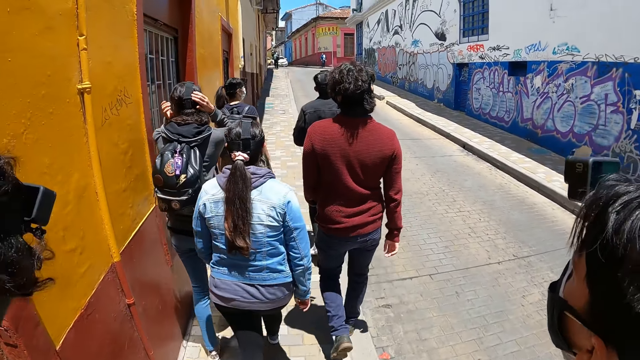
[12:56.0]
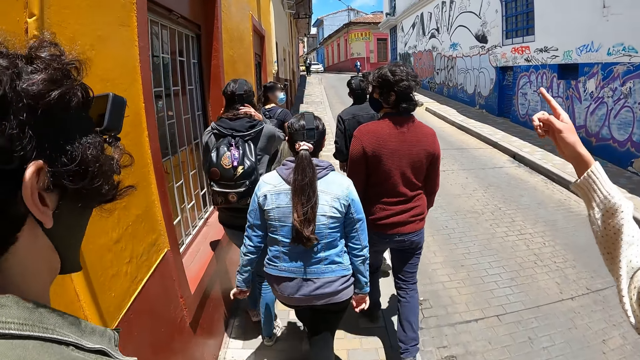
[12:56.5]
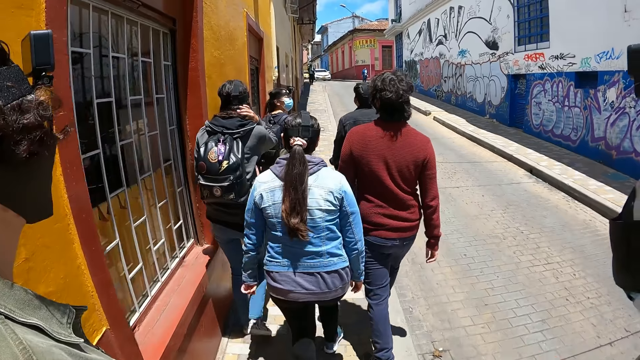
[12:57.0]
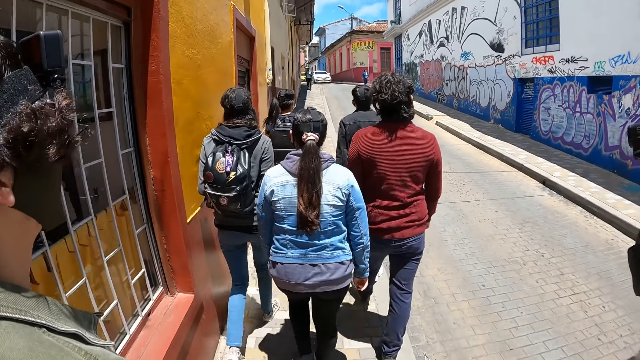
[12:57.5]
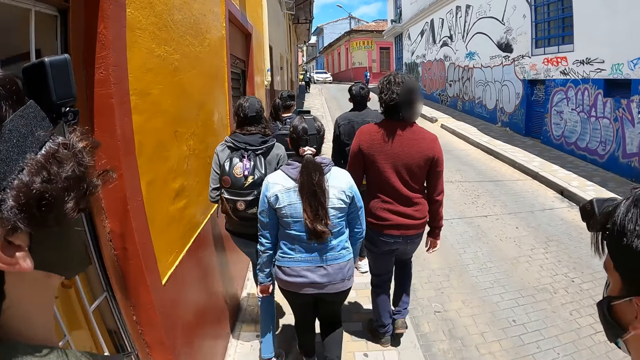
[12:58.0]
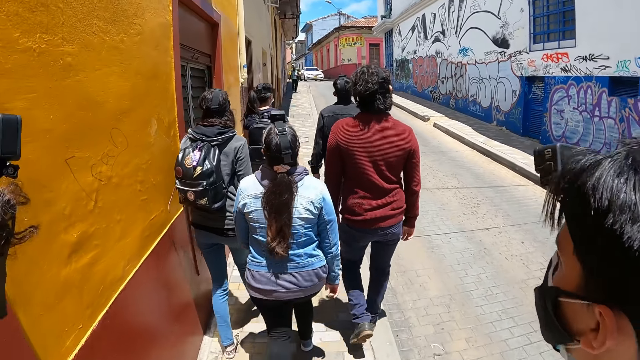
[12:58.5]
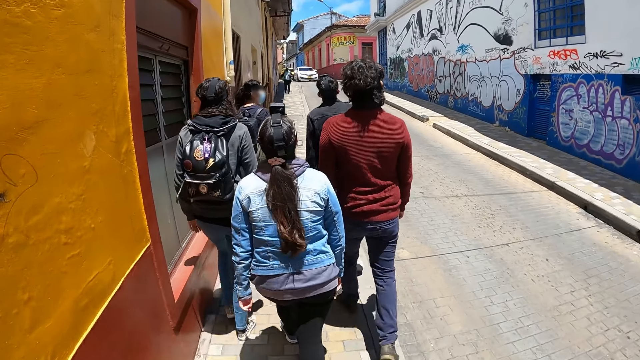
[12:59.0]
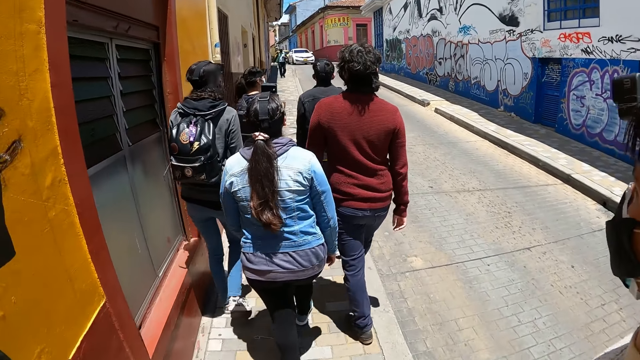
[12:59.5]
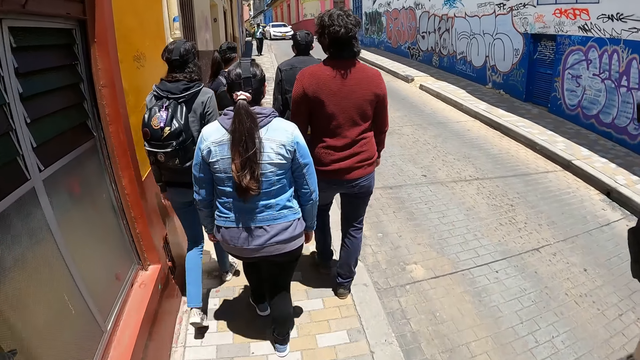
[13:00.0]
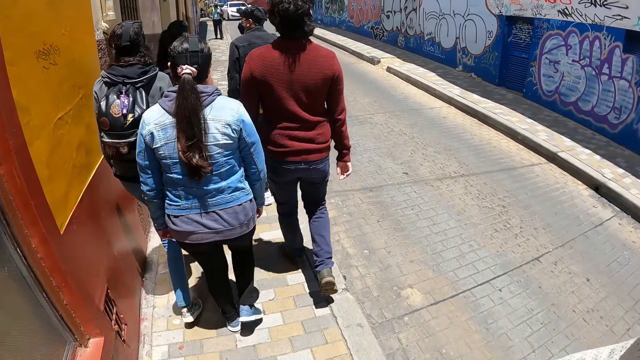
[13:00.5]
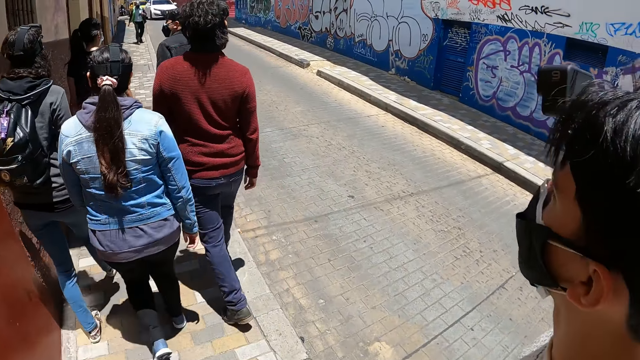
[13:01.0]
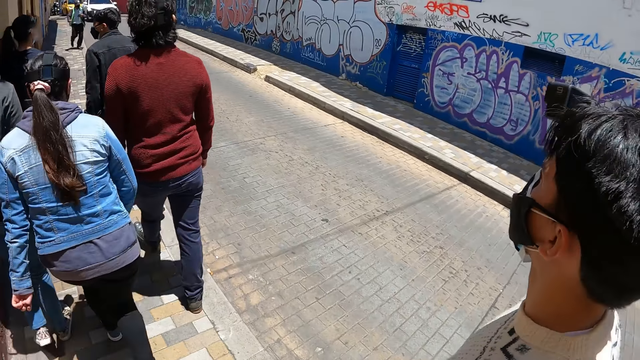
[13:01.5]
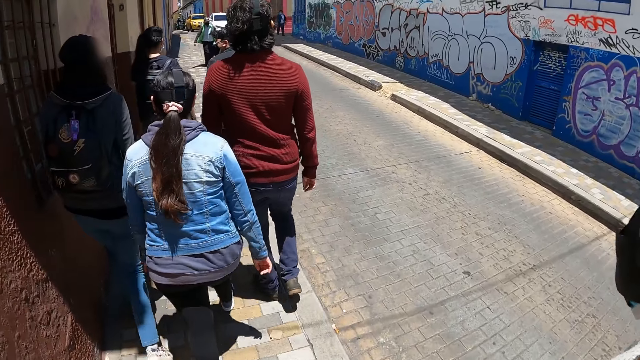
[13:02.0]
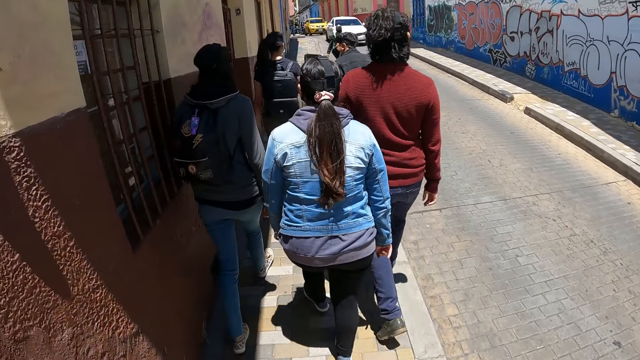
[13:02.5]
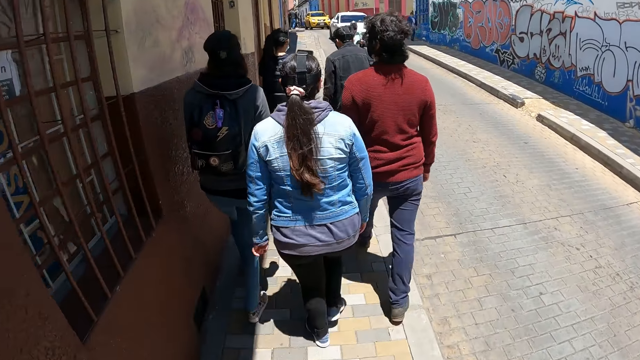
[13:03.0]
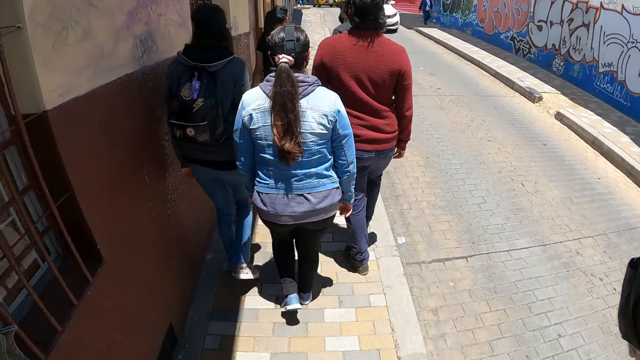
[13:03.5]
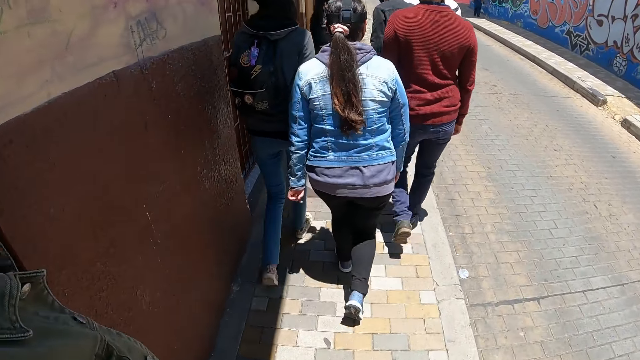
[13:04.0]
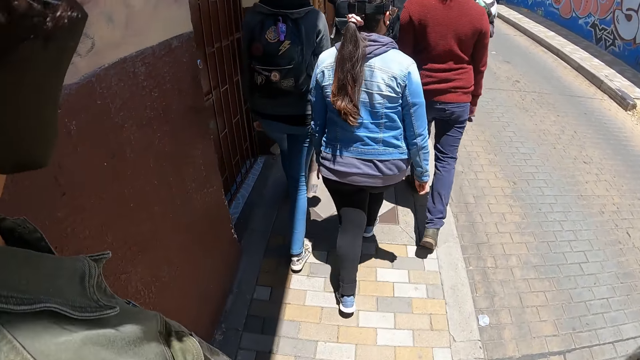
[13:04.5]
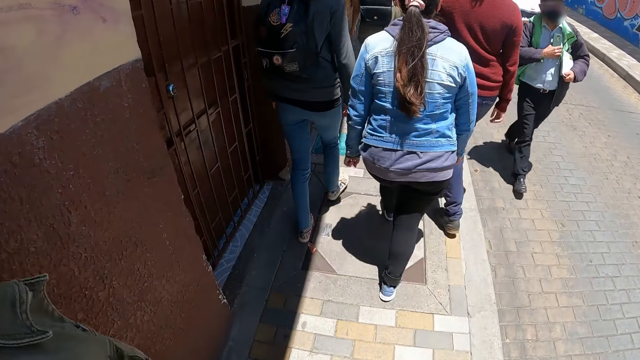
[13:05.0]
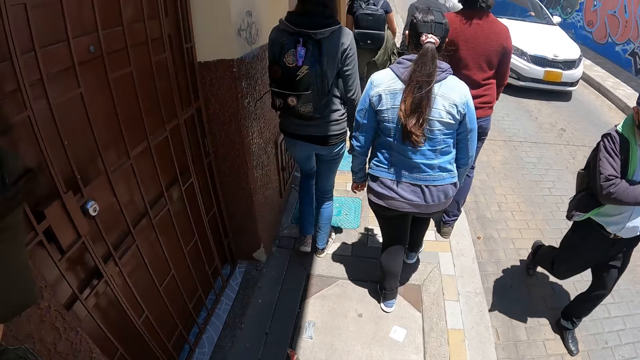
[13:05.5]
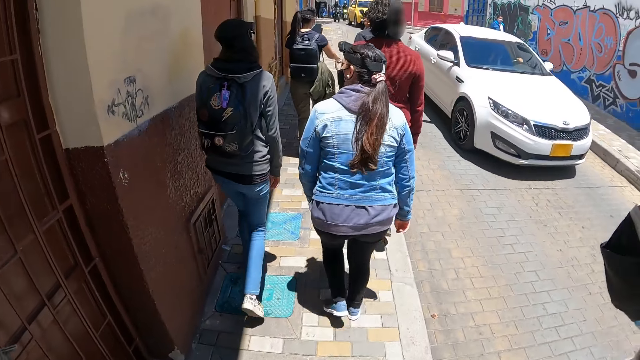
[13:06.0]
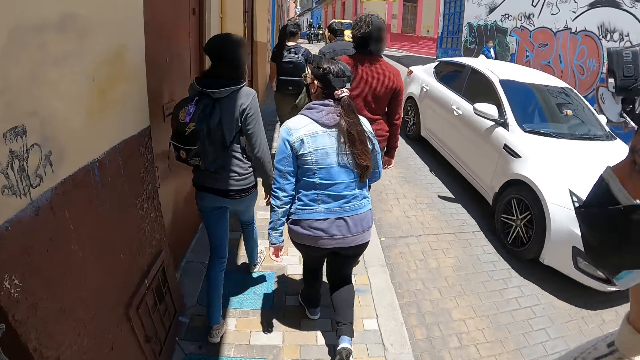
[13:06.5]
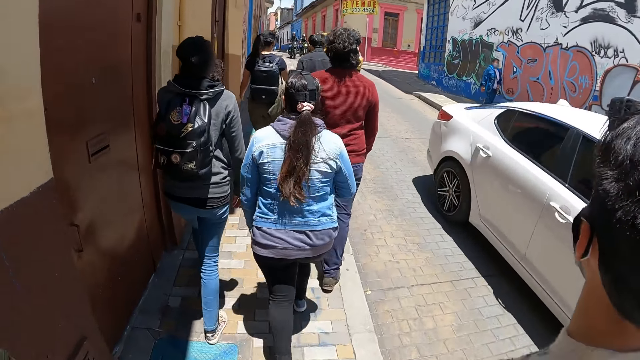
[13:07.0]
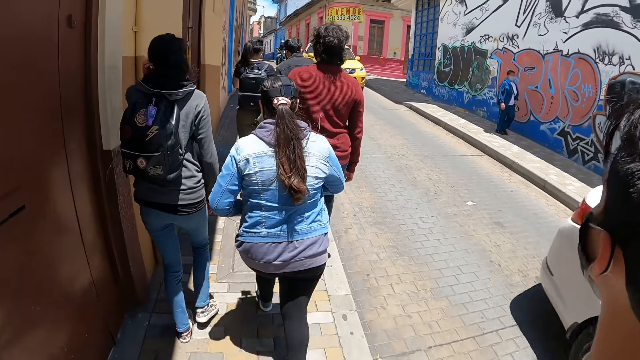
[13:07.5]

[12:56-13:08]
A man lifts his hand.

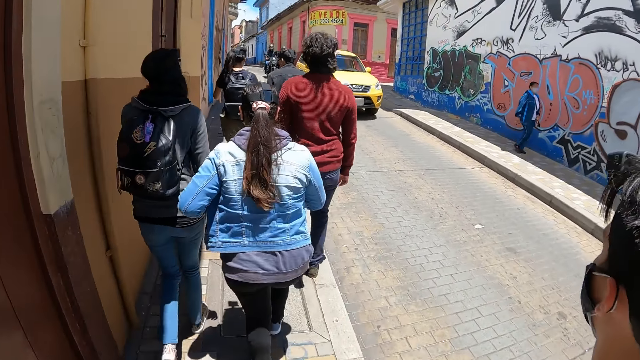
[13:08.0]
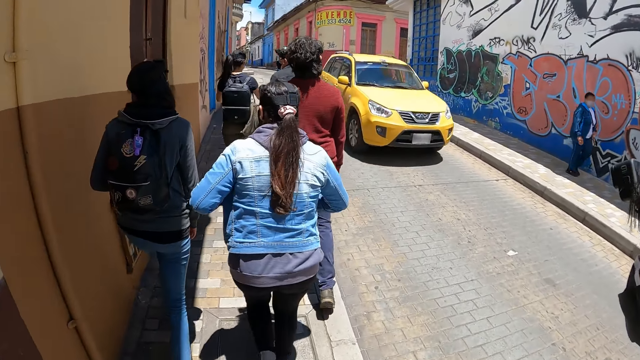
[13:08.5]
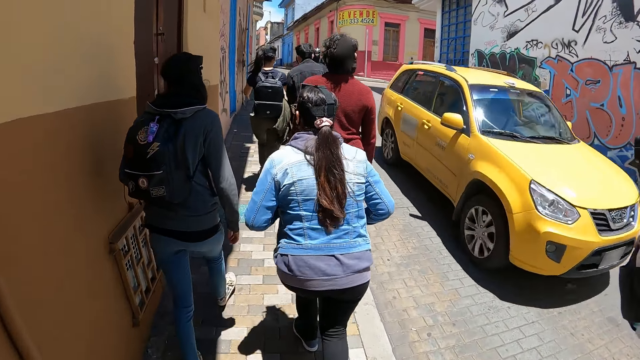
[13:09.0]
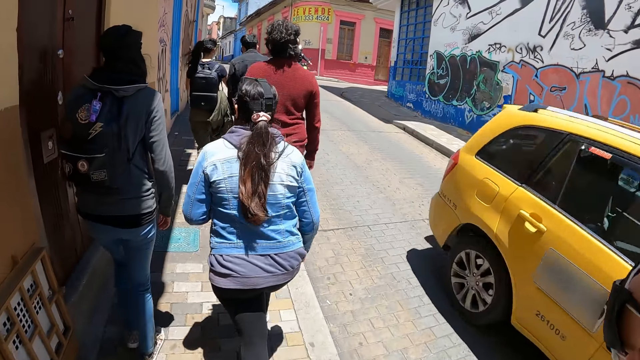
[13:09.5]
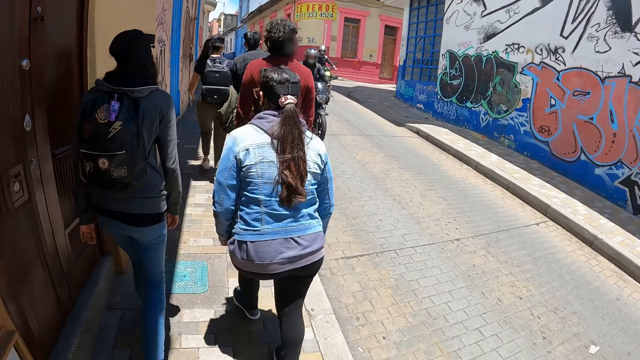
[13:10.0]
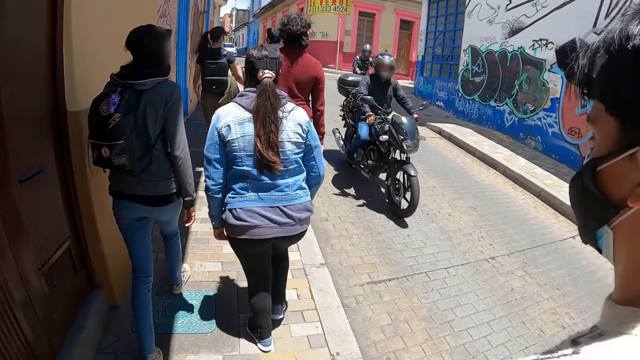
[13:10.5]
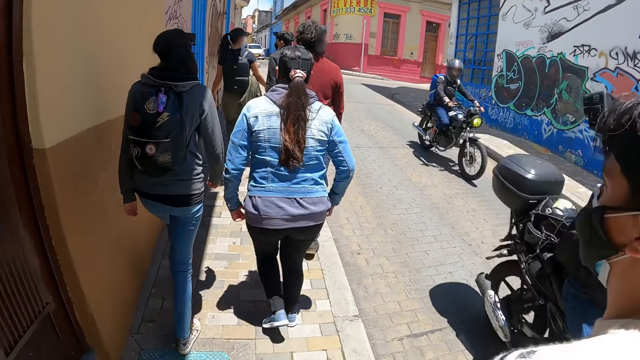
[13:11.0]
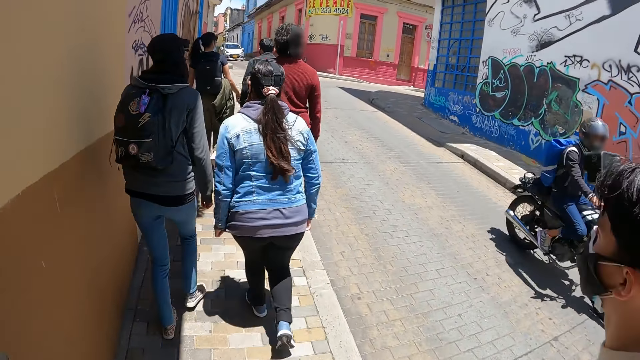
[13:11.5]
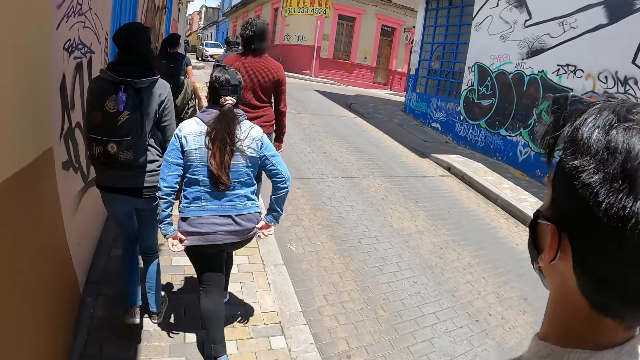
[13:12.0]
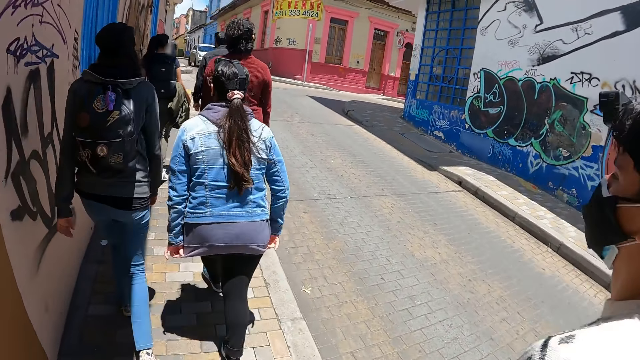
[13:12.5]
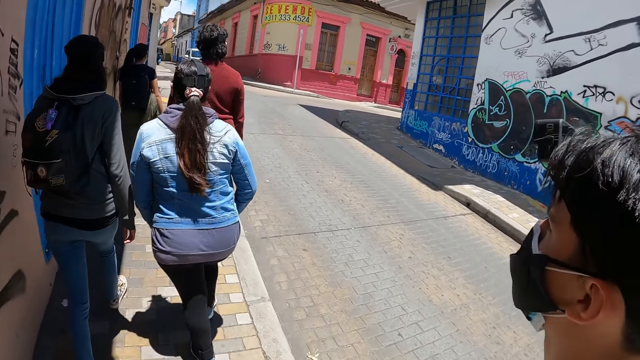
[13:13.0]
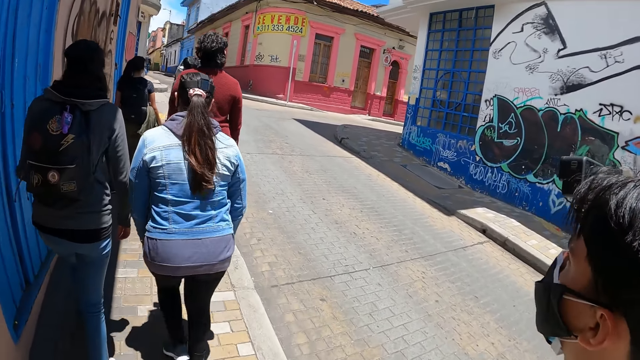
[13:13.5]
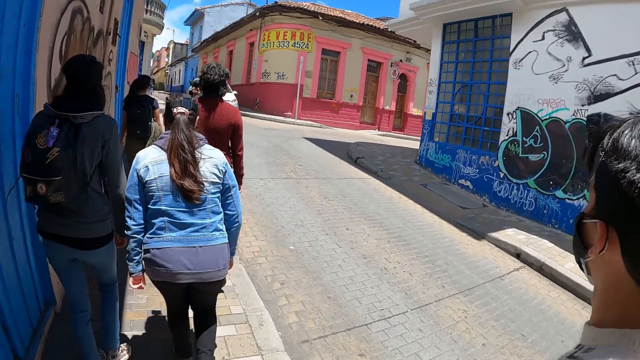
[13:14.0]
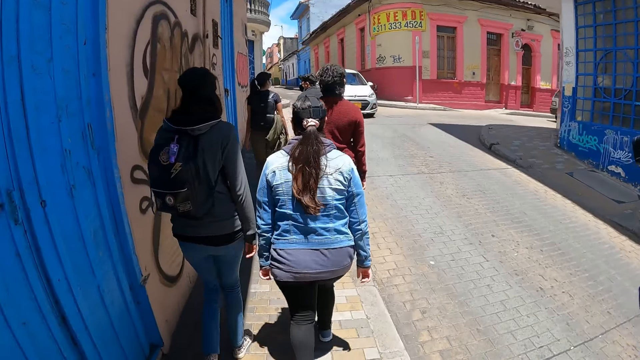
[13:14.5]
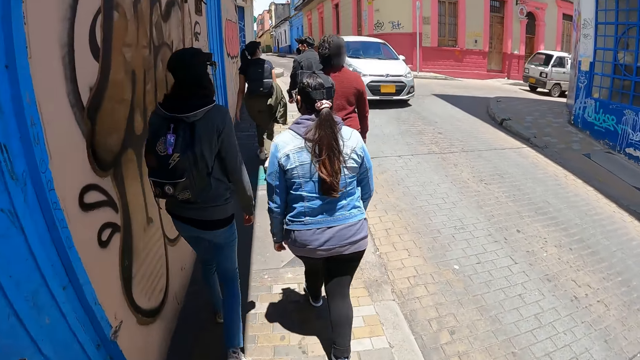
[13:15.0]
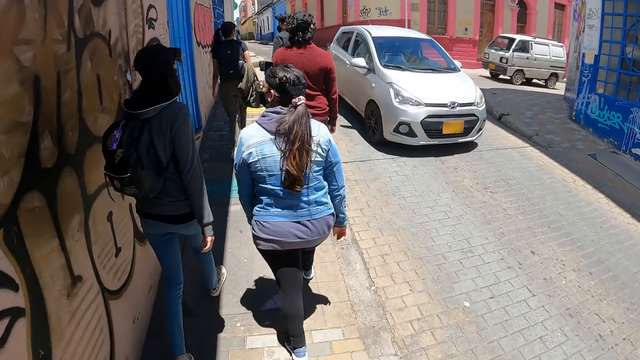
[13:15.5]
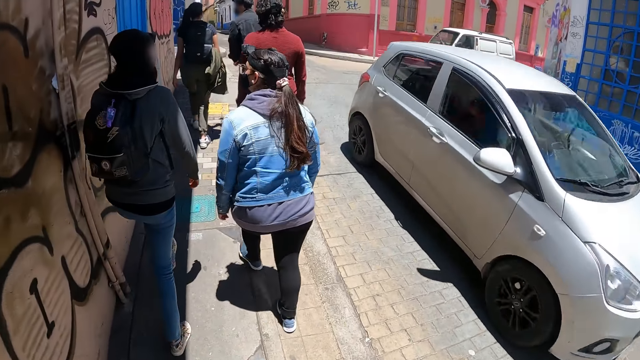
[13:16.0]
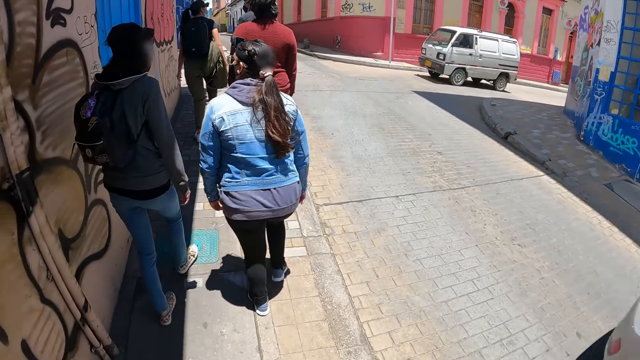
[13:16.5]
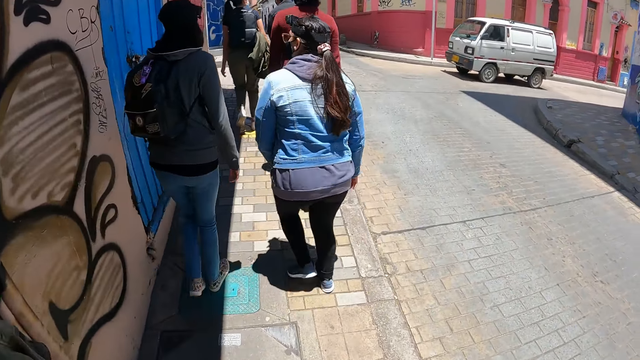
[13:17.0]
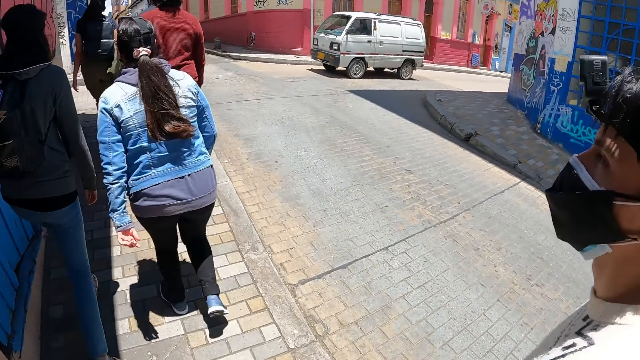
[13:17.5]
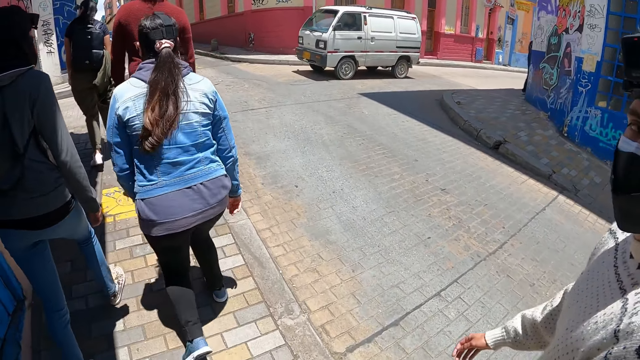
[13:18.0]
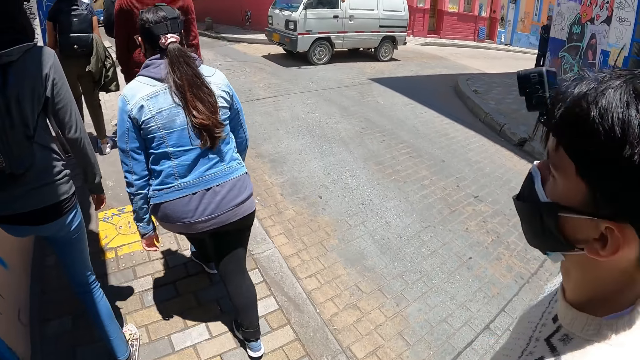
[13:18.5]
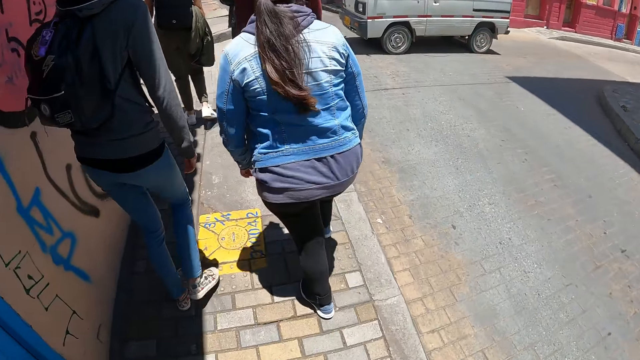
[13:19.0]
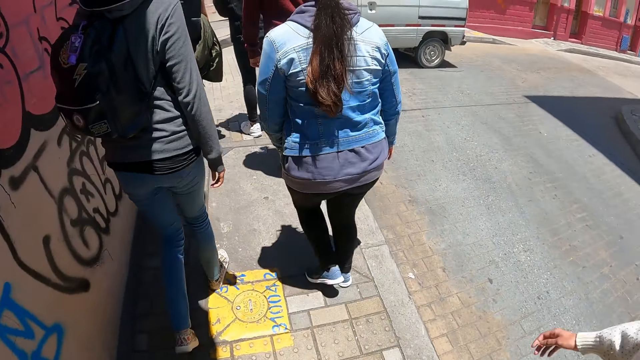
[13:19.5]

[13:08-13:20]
A lady adjusts her sweatshirt.
